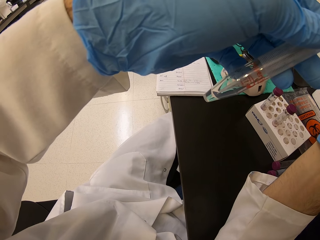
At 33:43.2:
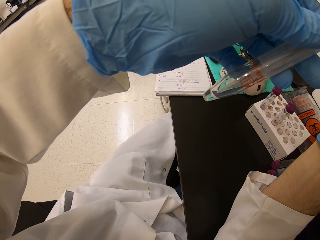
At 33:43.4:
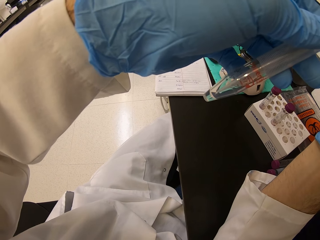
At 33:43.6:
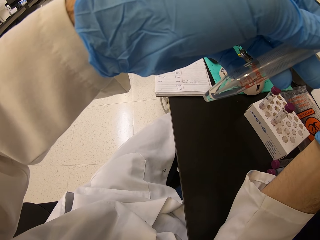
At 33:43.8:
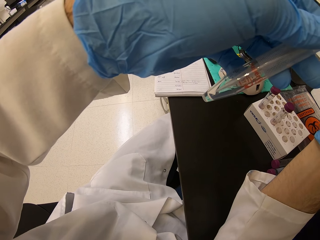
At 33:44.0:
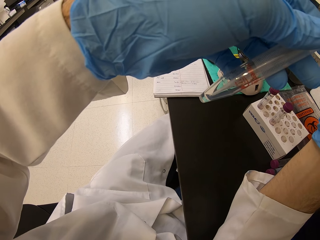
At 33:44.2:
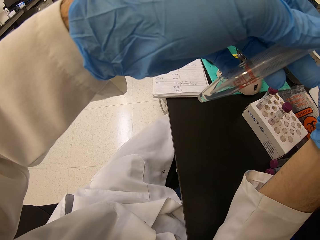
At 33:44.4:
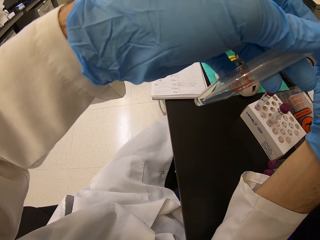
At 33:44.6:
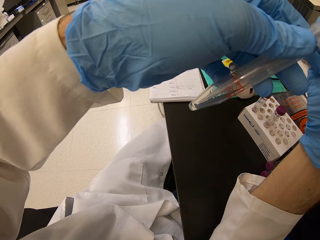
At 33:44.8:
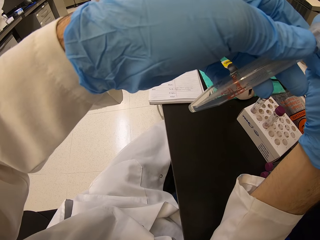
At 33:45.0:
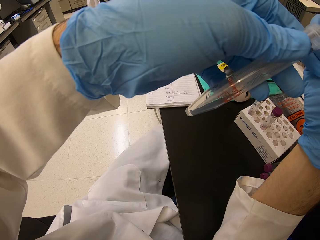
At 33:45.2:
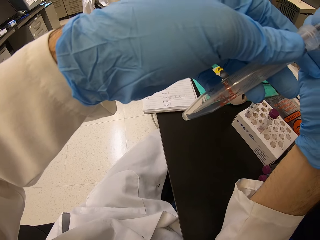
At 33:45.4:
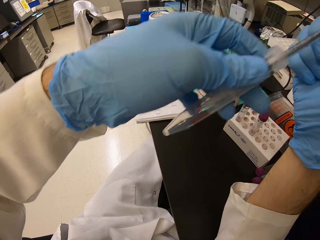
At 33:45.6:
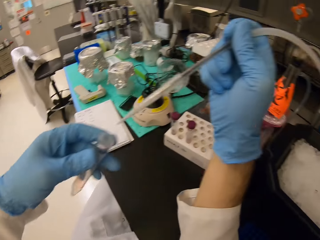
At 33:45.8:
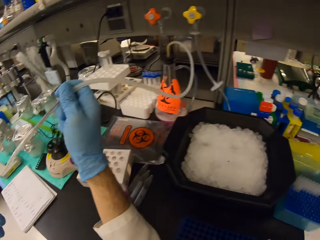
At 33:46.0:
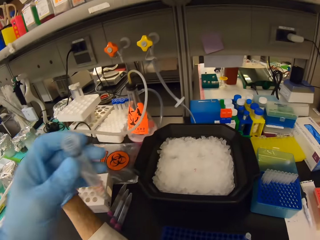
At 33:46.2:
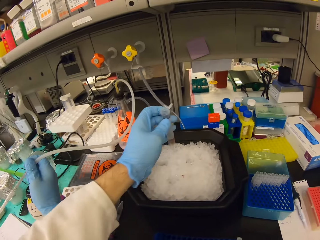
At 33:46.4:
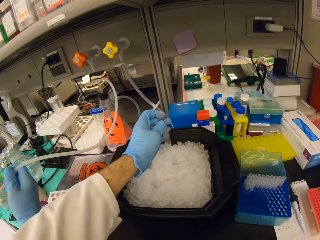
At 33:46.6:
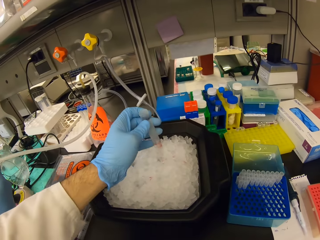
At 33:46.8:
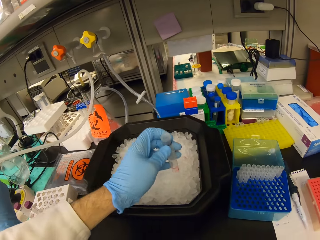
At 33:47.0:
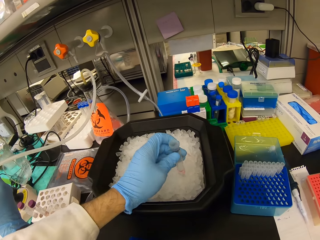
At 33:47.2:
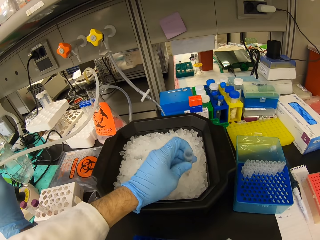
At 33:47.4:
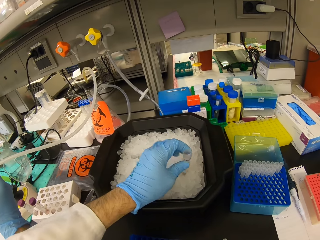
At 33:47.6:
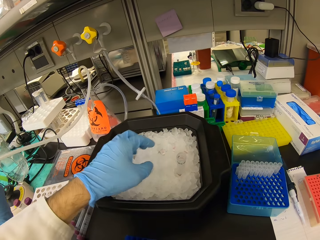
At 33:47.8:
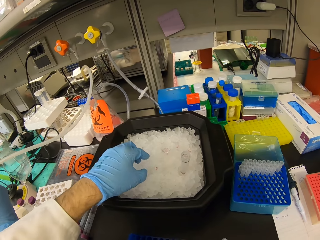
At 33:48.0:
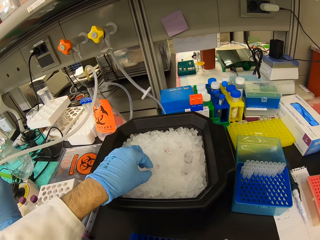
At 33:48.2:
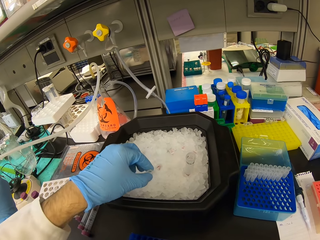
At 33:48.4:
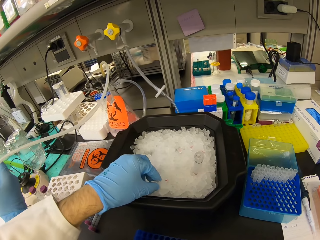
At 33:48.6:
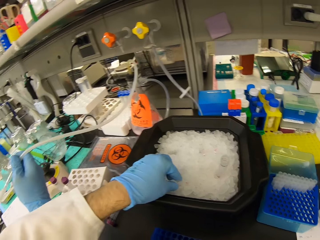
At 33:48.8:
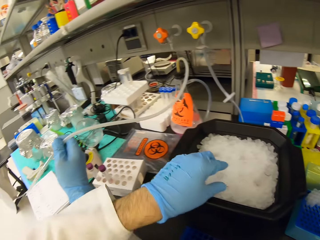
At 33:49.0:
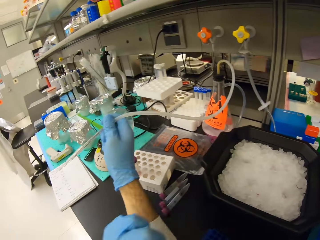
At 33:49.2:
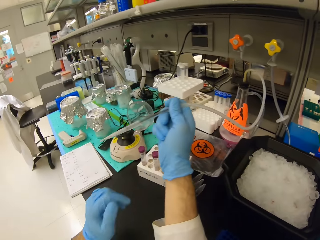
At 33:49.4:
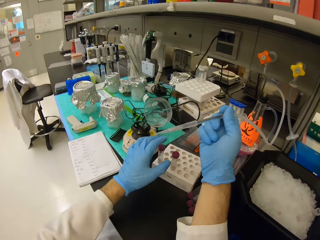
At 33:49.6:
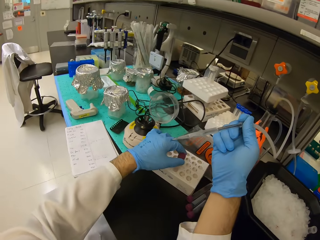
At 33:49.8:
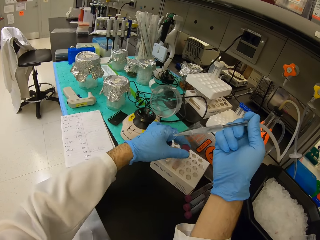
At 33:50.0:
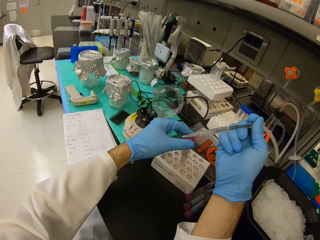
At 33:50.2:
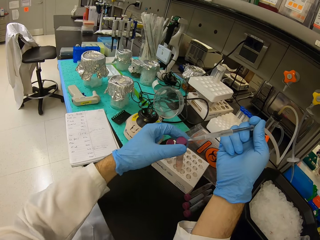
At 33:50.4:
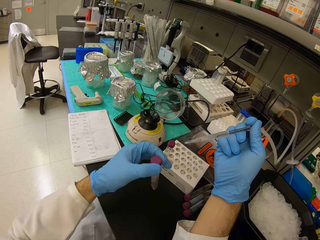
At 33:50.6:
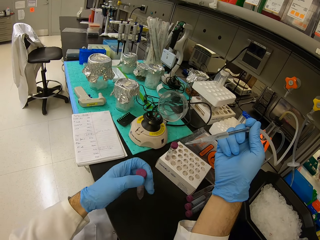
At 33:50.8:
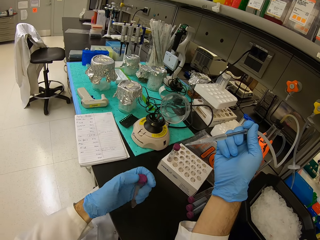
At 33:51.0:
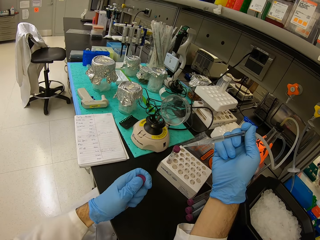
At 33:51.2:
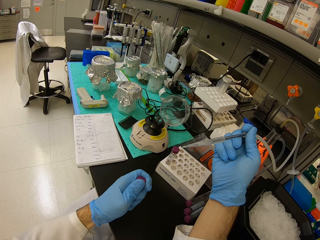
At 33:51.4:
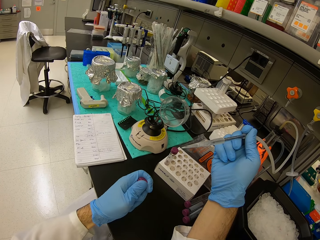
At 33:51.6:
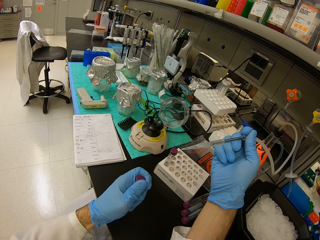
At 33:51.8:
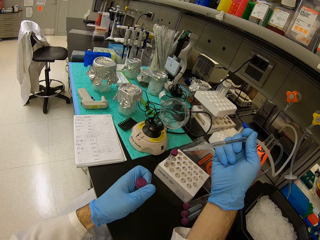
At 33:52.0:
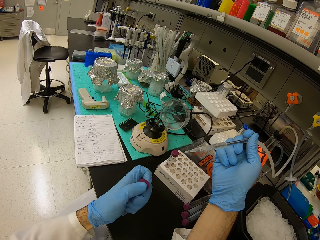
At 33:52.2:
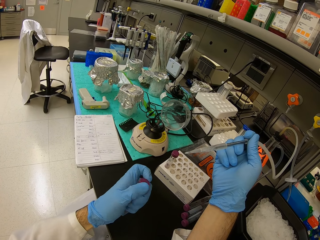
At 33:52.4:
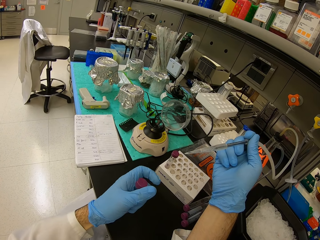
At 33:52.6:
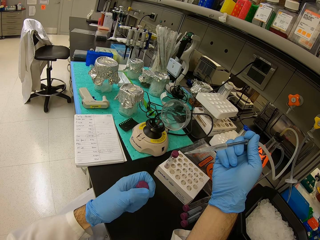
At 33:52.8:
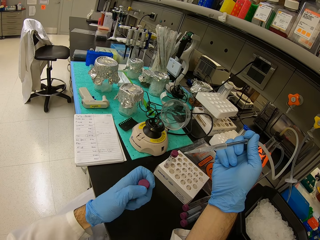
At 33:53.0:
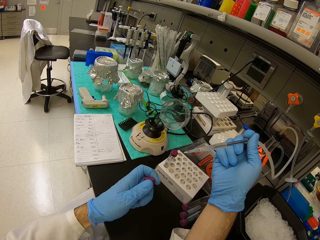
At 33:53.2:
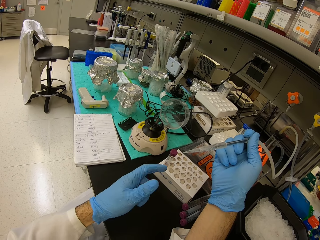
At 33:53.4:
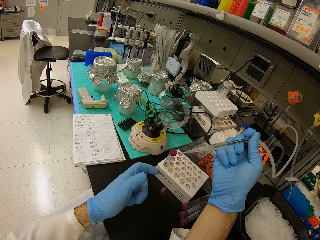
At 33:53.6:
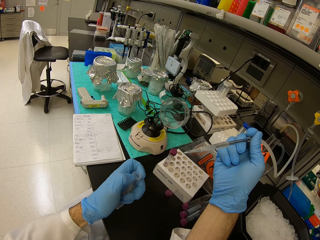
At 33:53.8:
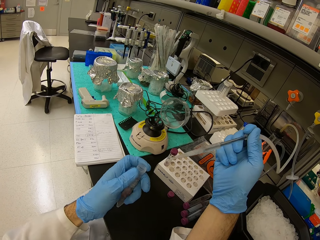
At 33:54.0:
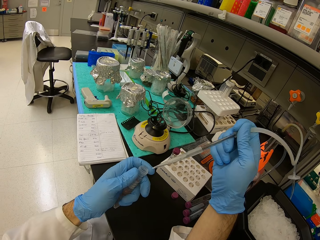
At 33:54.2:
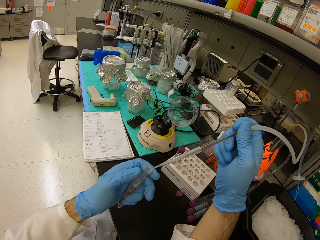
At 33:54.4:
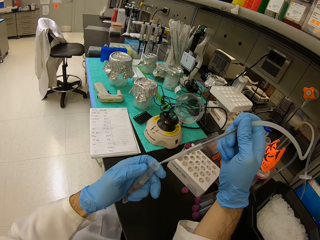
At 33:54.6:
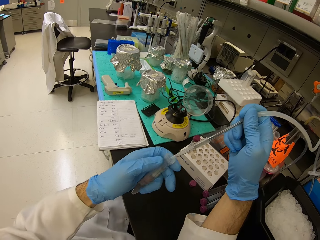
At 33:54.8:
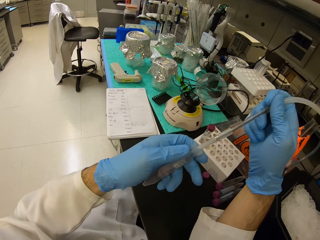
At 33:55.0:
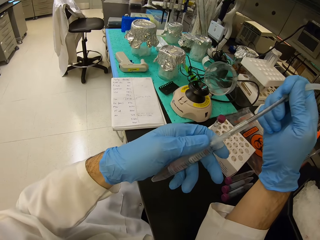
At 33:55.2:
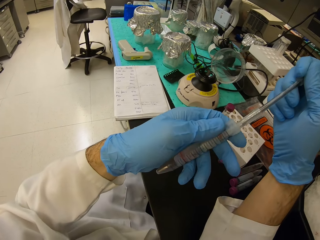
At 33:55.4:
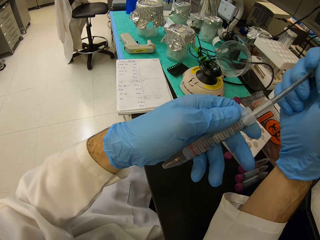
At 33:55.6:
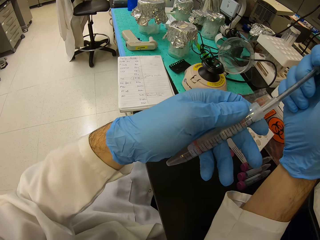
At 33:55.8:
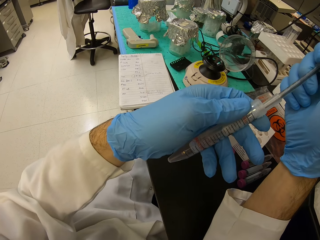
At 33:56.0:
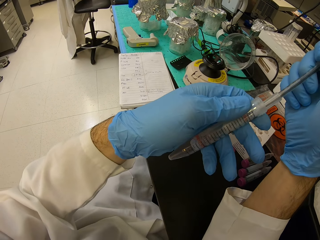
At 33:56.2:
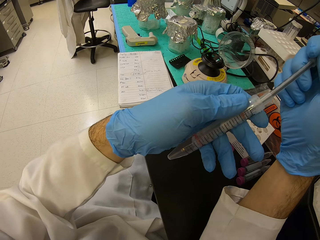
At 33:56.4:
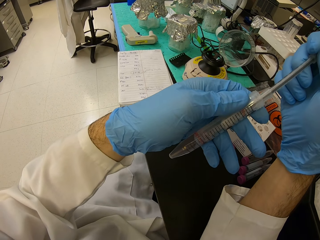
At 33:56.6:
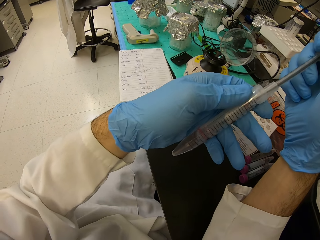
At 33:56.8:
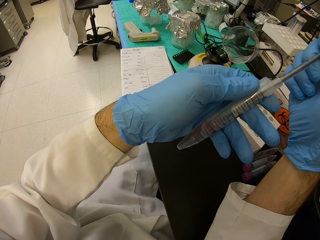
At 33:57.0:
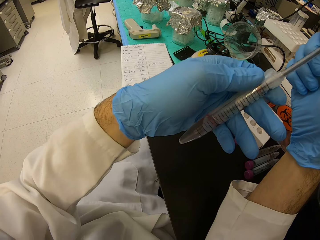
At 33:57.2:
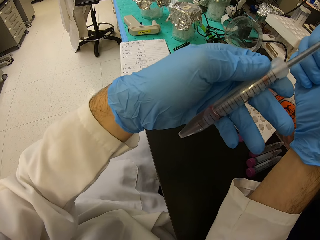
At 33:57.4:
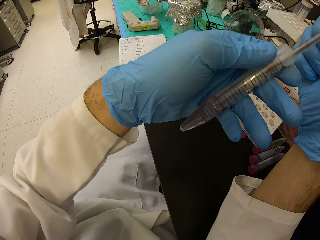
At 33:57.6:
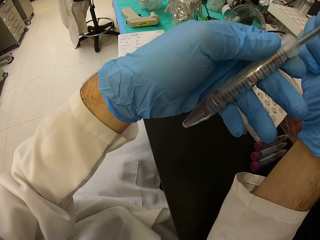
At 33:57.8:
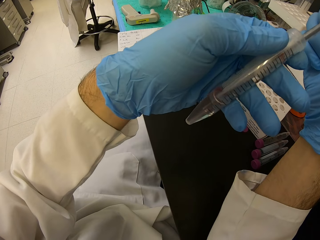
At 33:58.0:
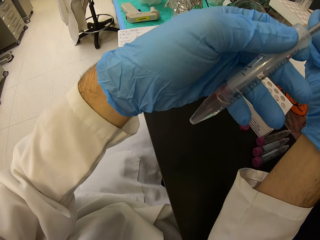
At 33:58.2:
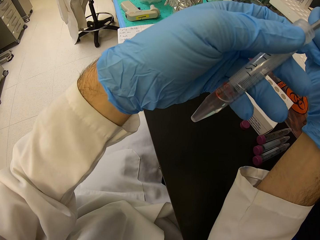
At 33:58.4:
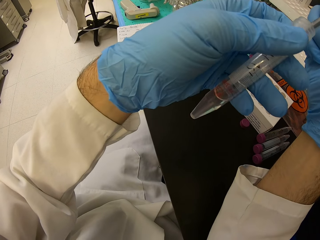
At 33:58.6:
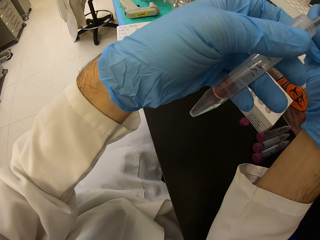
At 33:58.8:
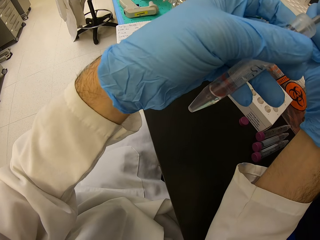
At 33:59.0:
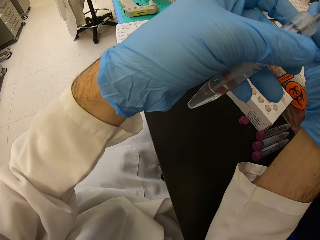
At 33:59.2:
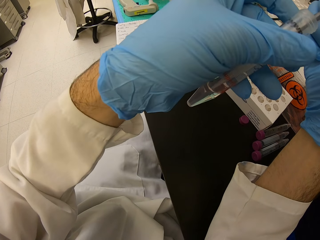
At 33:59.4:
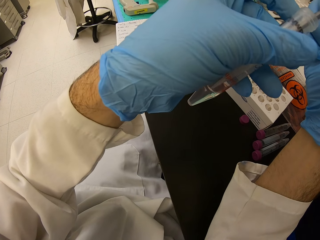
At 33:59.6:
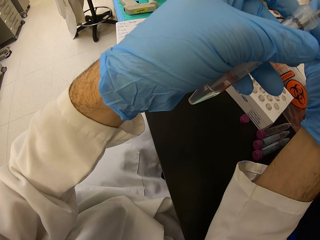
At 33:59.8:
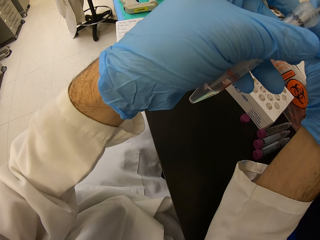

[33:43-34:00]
The camera wearer puts the big test tube in an ice cube tray. They move the test tube in the ice cube tray. They pick up the big test tube with solution. They open the lid of the big test tube. They siphon liquid from the test tube.

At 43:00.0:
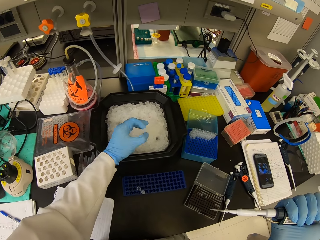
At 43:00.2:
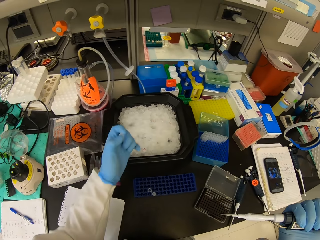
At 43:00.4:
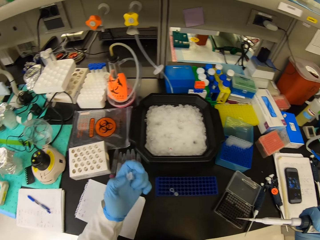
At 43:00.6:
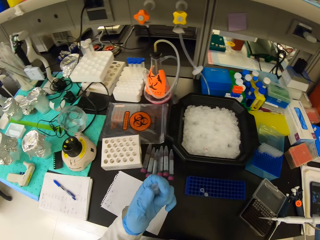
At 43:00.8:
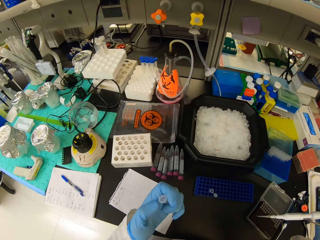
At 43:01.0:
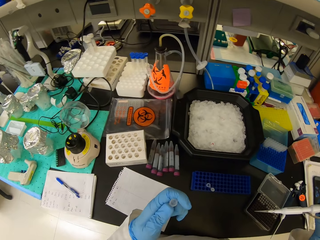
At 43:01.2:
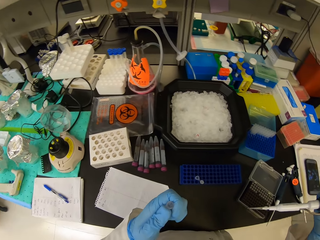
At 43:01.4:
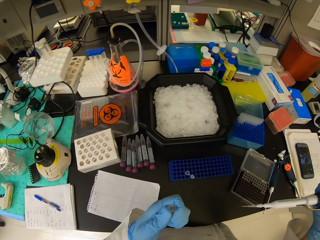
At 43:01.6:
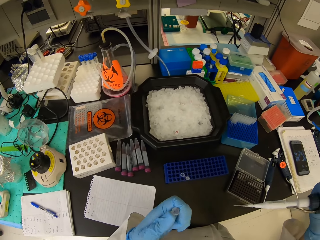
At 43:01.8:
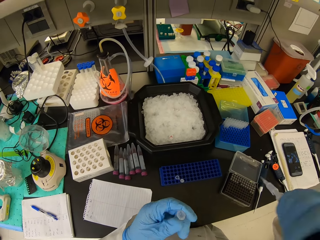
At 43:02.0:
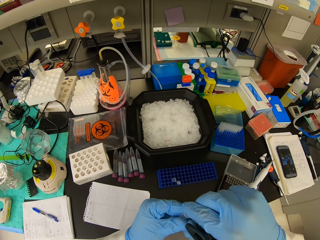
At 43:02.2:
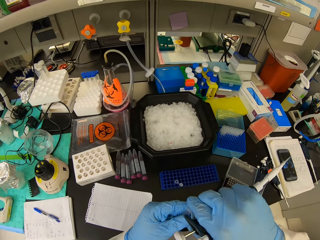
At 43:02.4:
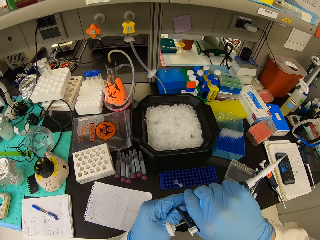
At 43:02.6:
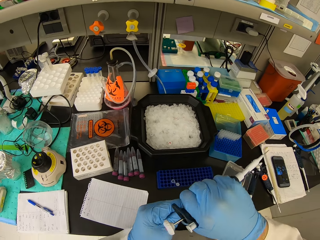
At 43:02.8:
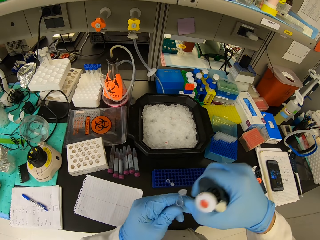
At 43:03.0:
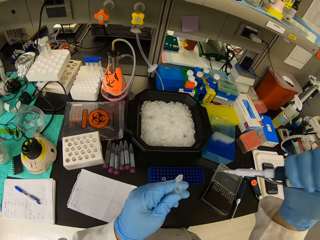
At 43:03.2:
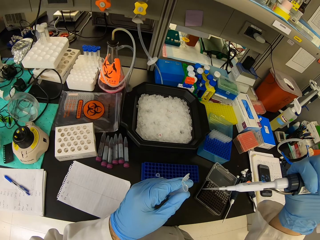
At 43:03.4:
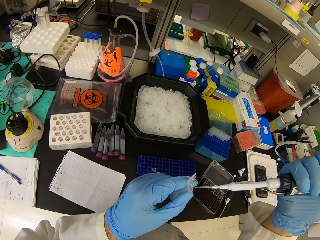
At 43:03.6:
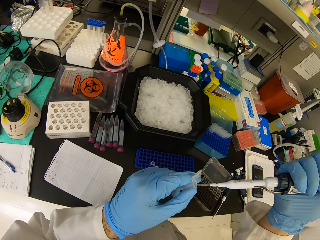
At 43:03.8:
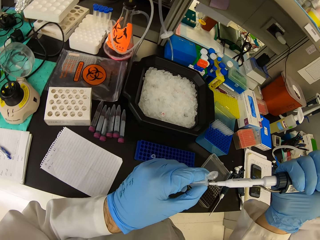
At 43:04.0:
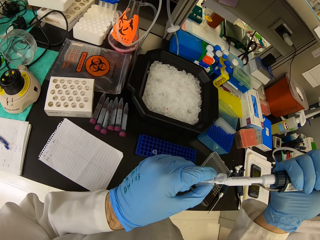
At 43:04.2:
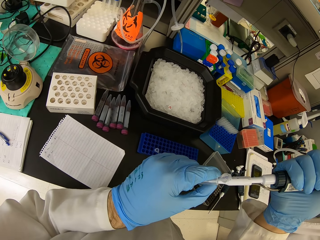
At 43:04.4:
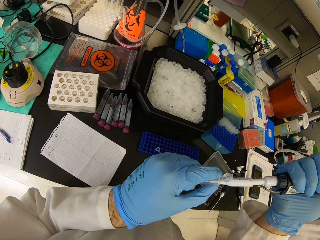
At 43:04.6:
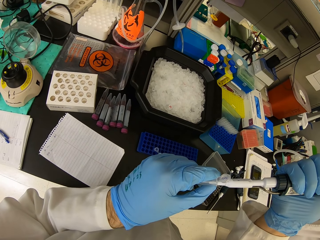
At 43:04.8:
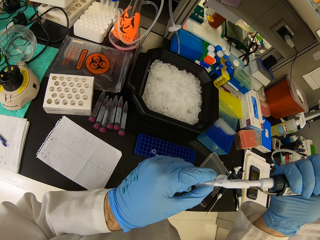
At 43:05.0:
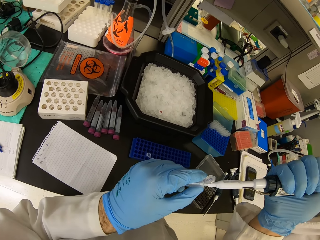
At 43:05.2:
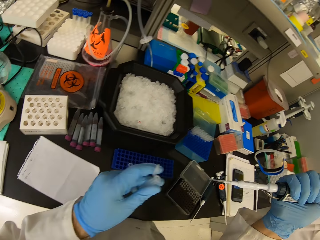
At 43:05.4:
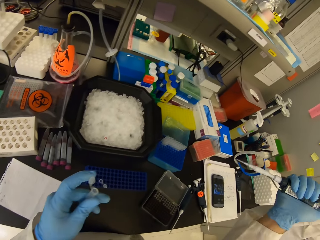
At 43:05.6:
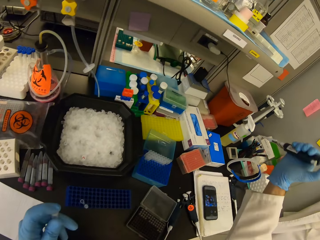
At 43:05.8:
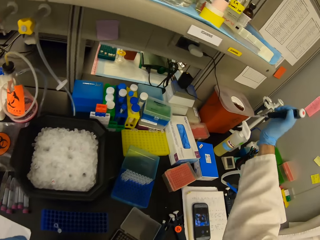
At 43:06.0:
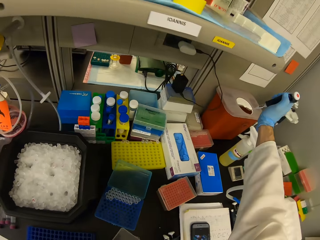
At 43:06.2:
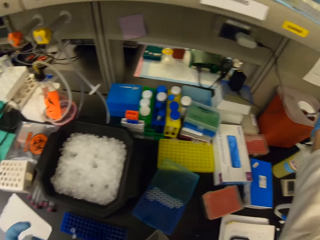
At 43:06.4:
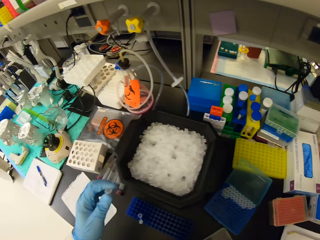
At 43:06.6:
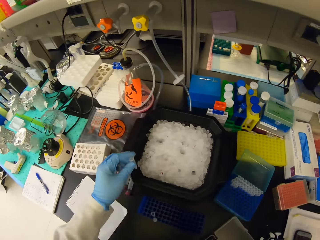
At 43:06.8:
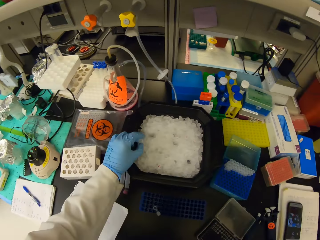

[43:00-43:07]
The camera wearer picks up a pipette pipe on a container. They open an Eppendorf tube. They open the pipette pipe. They put liquid in the Eppendorf tube with a pipette. They put a liquid substance on the pipette pipe. They empty the pipette.
